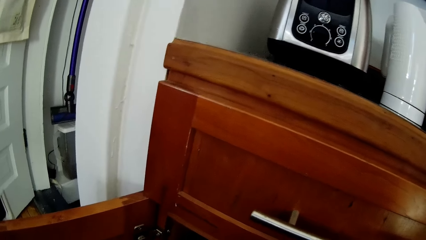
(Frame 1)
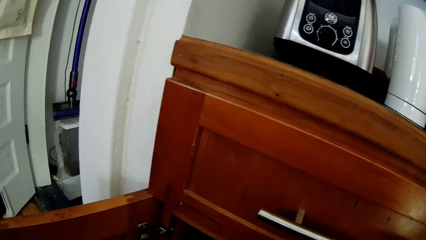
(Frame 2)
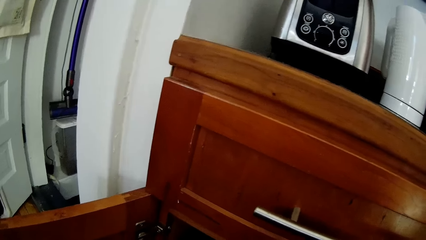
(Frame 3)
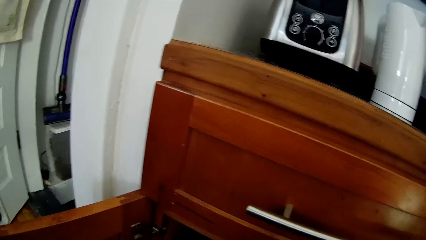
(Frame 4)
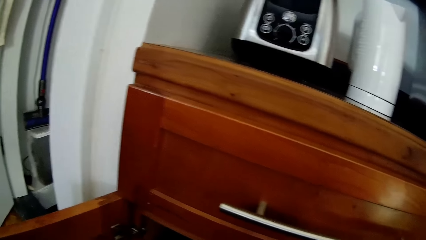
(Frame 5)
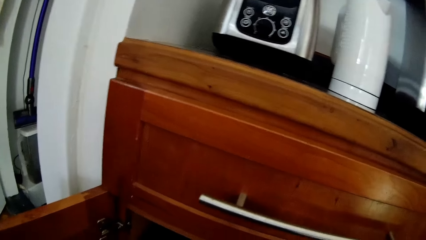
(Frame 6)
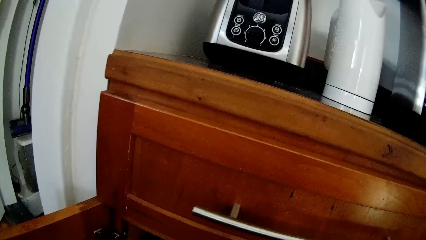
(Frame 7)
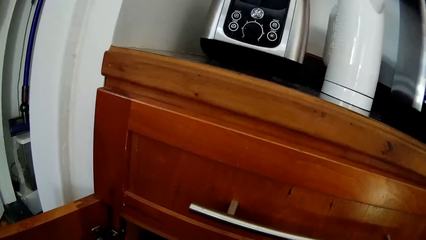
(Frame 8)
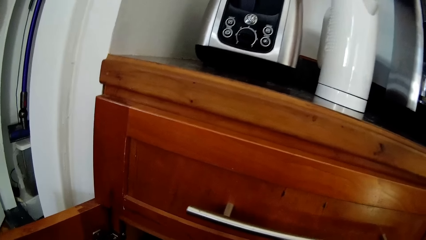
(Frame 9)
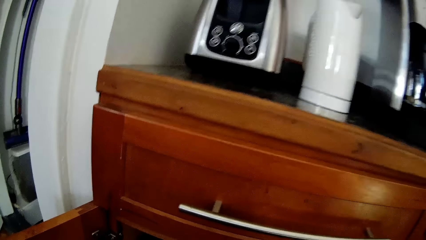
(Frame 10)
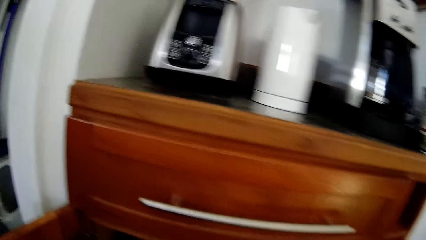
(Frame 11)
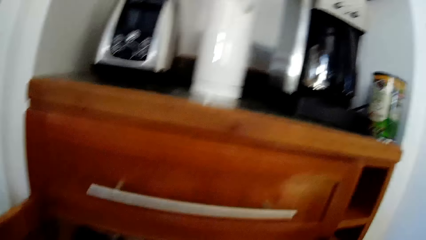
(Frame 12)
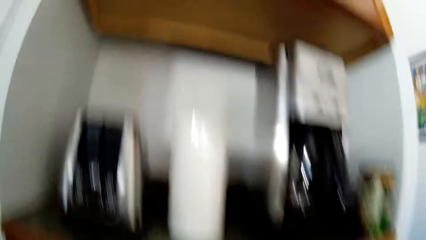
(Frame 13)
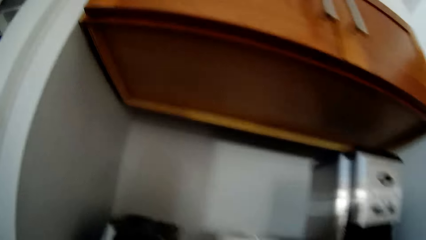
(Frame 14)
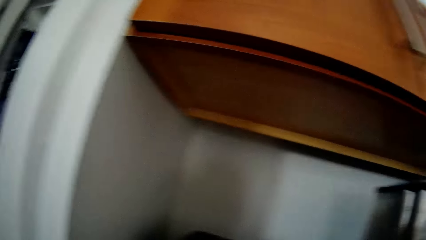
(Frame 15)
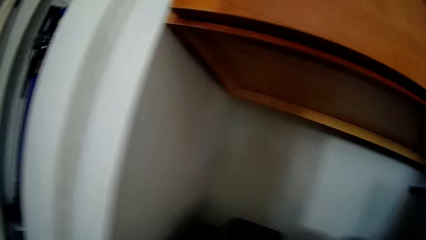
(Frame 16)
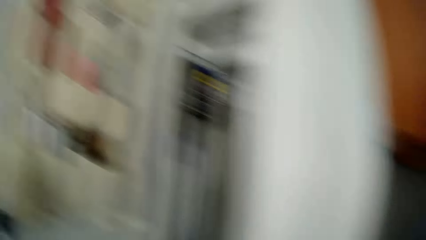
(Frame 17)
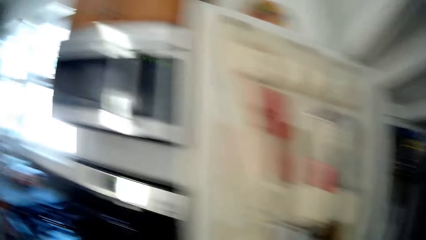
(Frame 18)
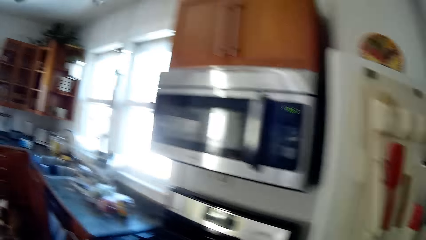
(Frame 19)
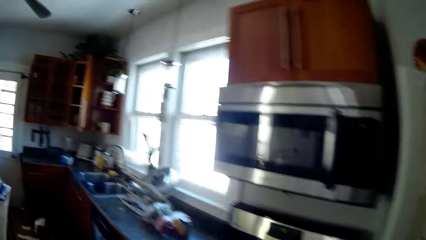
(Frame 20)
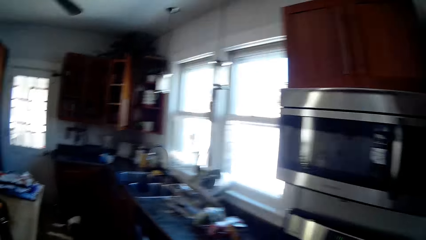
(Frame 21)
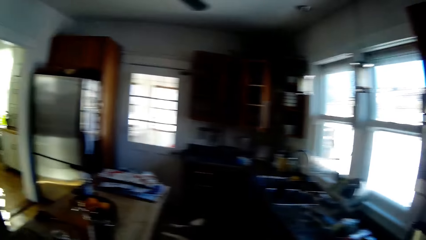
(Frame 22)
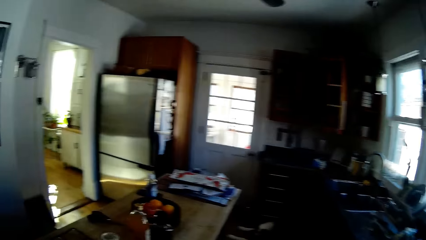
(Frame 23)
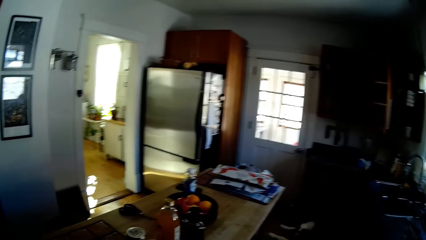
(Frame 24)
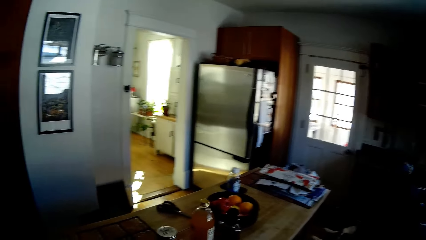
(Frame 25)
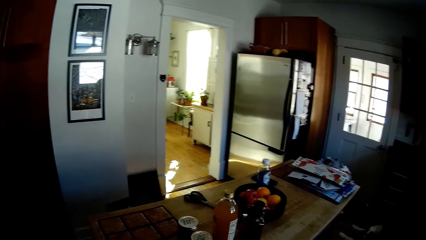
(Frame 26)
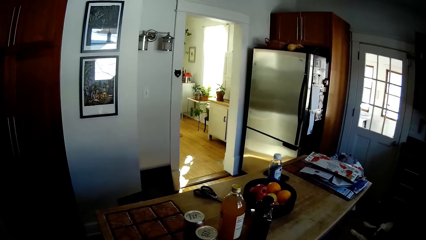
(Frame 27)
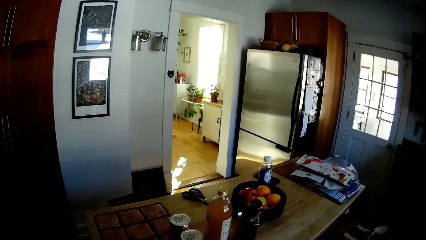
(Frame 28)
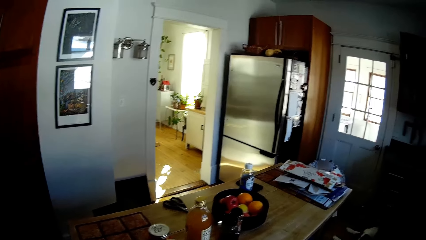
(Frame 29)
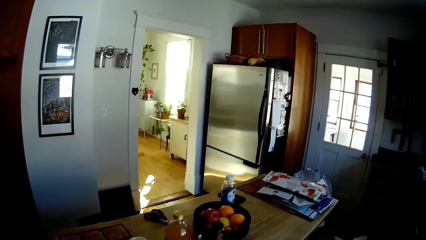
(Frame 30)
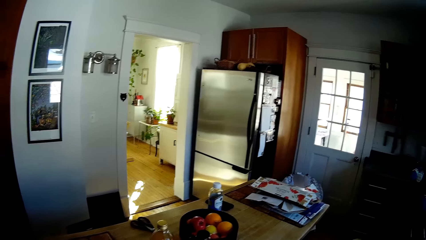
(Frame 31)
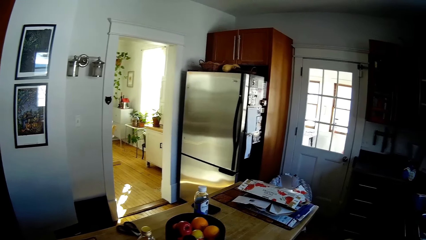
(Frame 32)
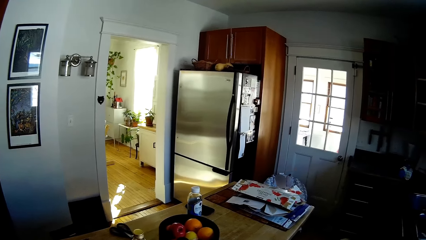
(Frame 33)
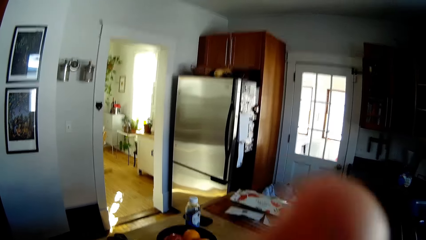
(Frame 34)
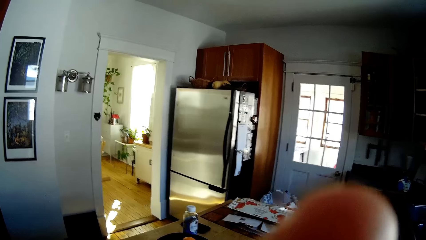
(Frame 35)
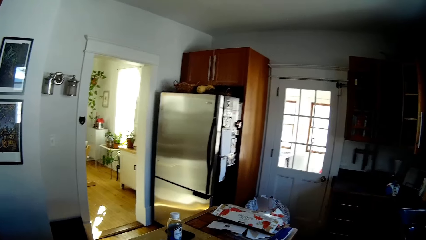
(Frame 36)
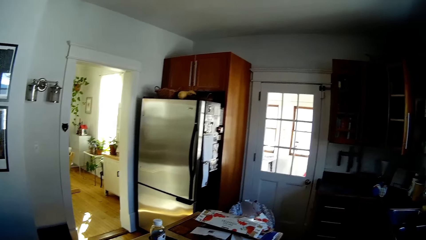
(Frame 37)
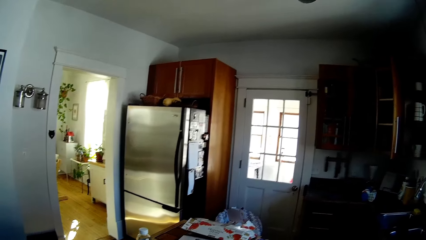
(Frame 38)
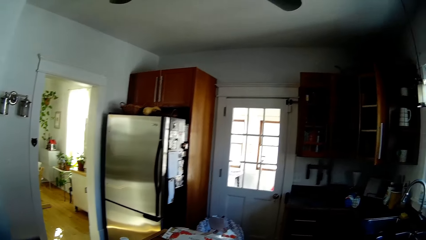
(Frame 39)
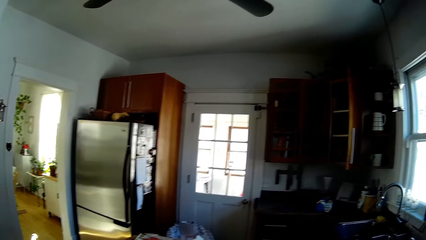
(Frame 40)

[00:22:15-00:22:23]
The camera wearer bends down.

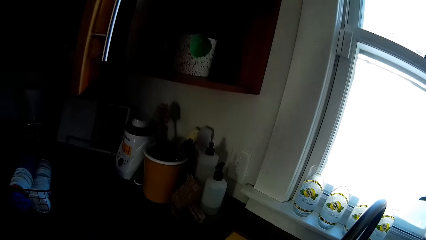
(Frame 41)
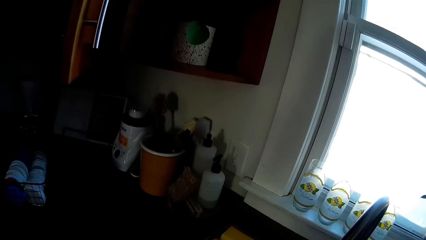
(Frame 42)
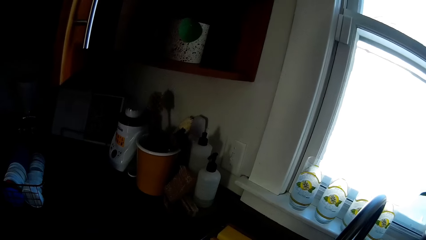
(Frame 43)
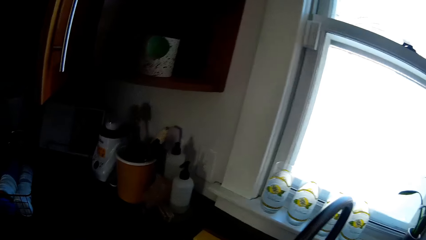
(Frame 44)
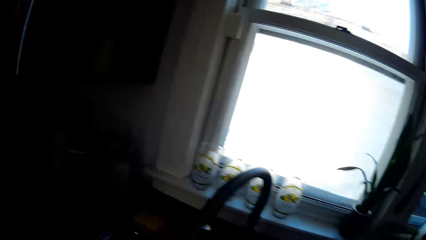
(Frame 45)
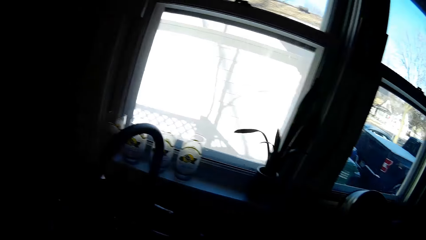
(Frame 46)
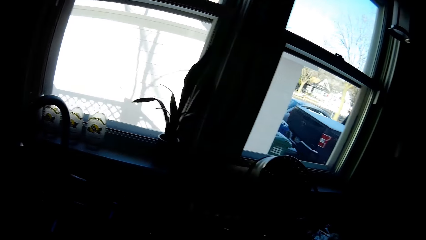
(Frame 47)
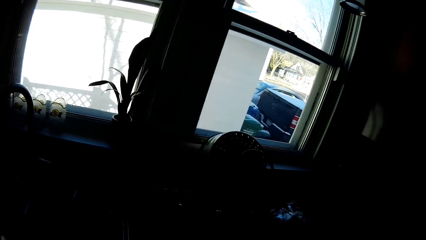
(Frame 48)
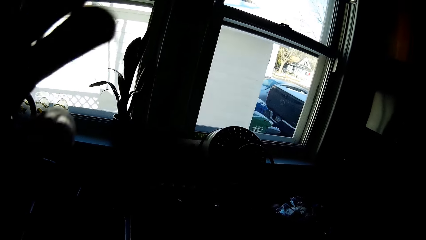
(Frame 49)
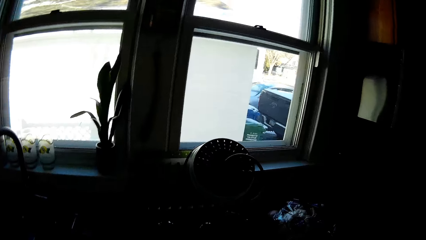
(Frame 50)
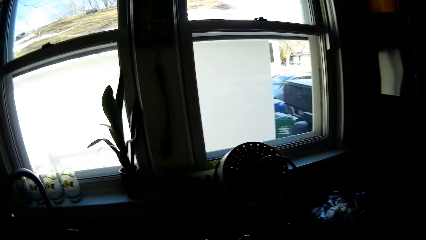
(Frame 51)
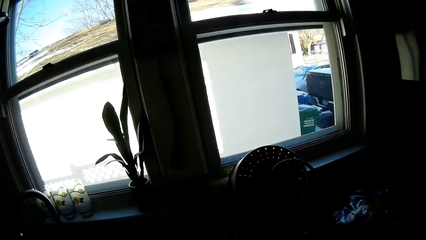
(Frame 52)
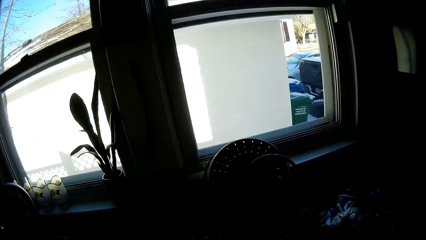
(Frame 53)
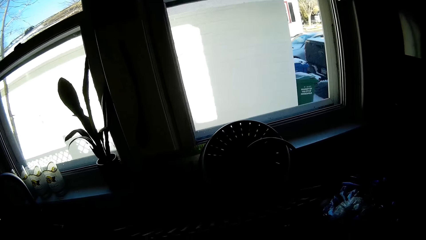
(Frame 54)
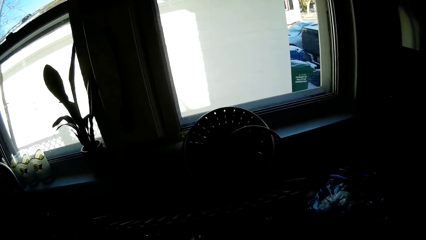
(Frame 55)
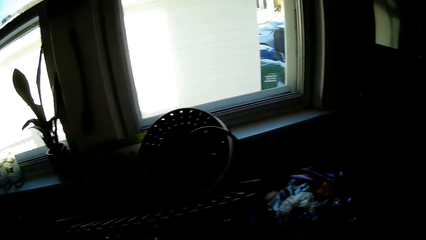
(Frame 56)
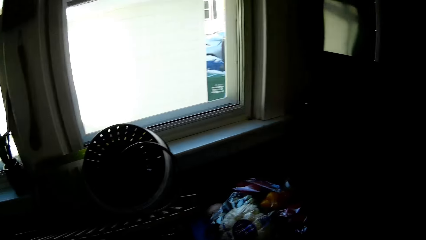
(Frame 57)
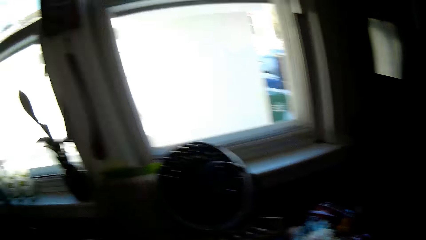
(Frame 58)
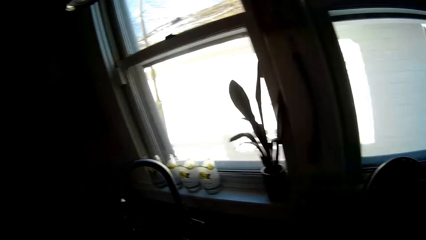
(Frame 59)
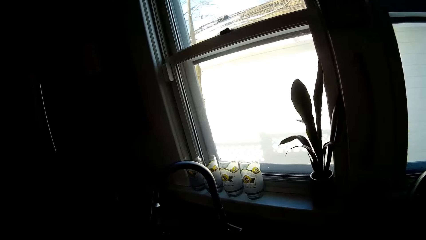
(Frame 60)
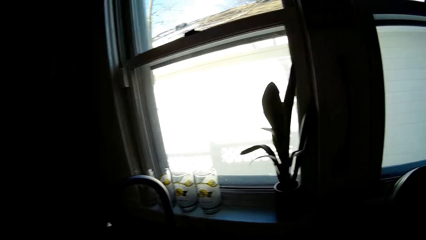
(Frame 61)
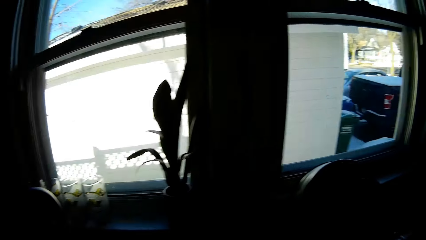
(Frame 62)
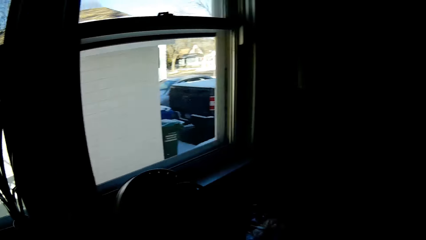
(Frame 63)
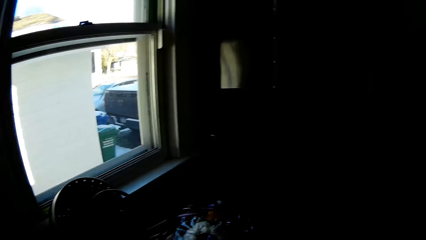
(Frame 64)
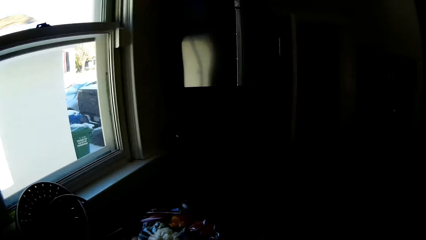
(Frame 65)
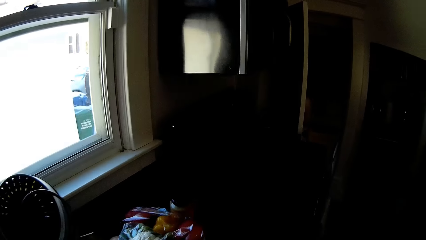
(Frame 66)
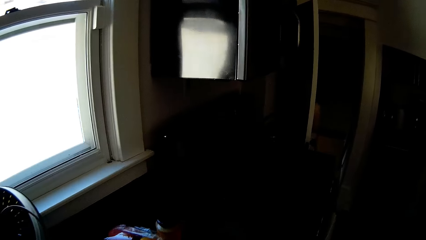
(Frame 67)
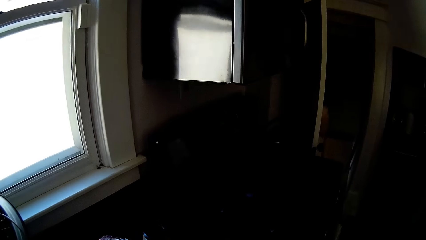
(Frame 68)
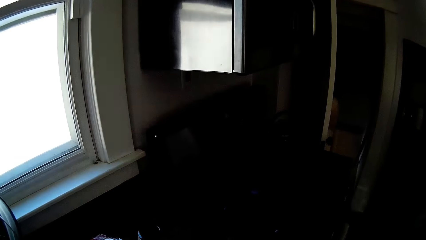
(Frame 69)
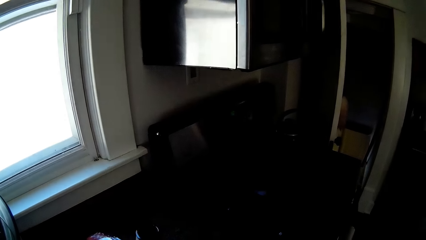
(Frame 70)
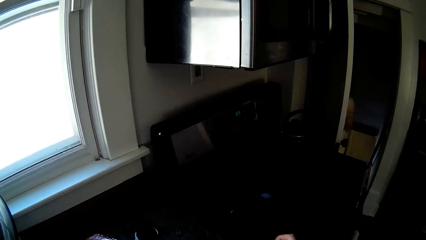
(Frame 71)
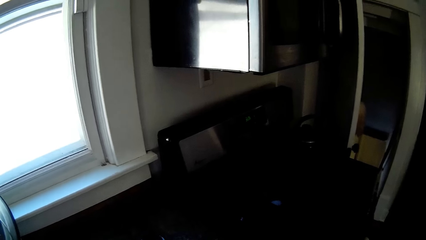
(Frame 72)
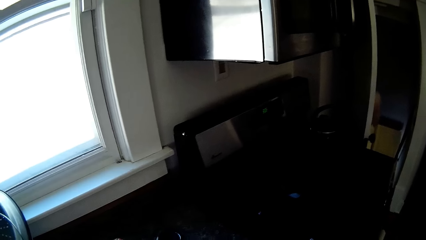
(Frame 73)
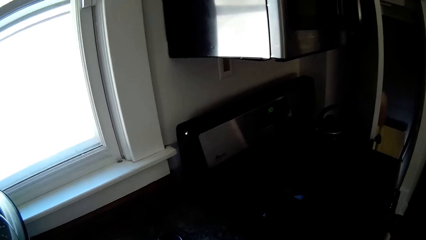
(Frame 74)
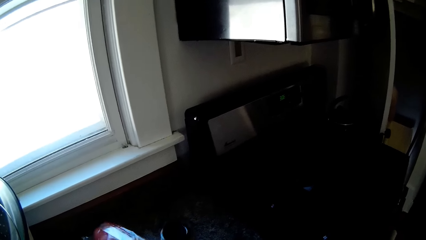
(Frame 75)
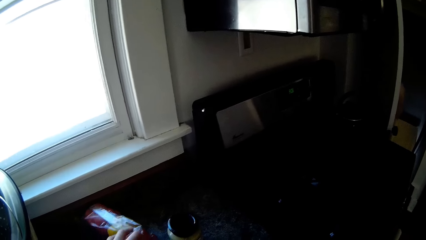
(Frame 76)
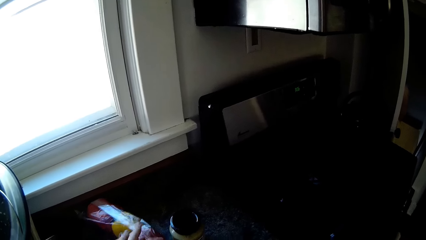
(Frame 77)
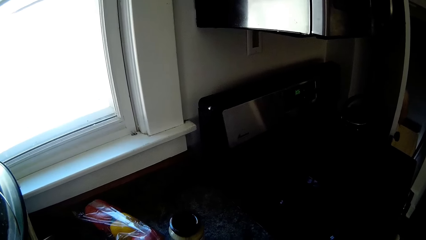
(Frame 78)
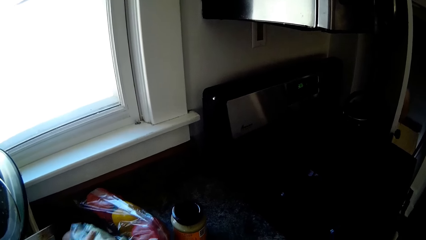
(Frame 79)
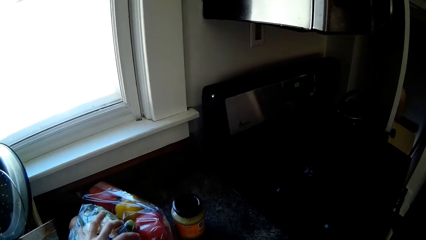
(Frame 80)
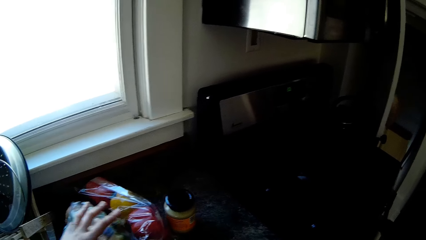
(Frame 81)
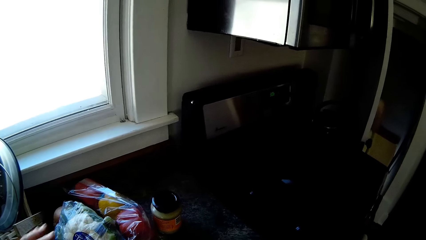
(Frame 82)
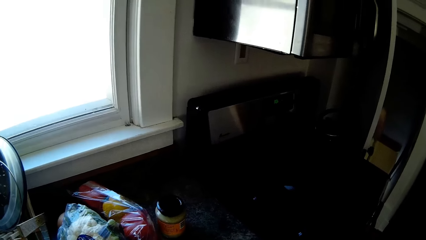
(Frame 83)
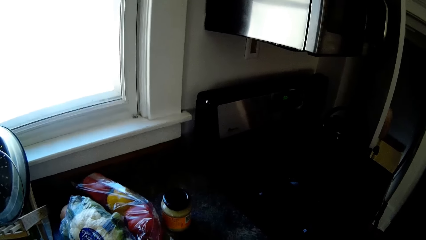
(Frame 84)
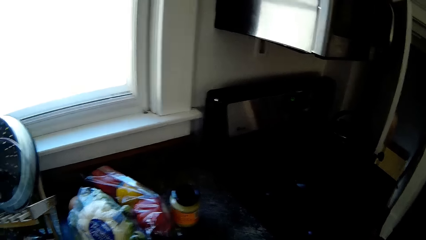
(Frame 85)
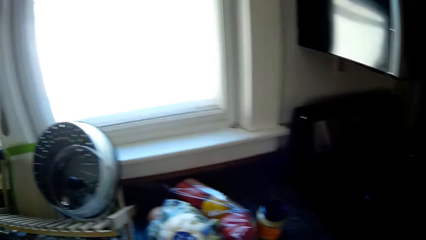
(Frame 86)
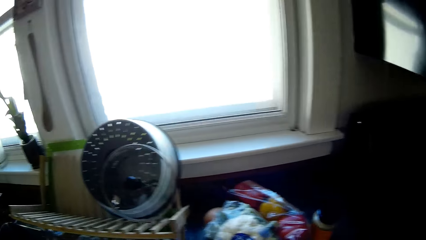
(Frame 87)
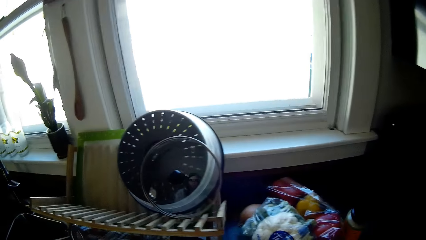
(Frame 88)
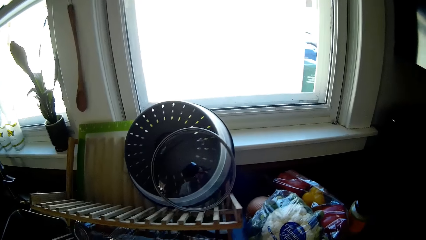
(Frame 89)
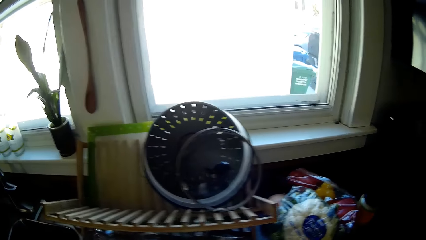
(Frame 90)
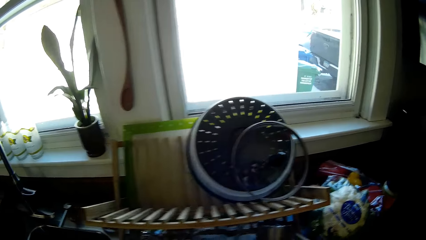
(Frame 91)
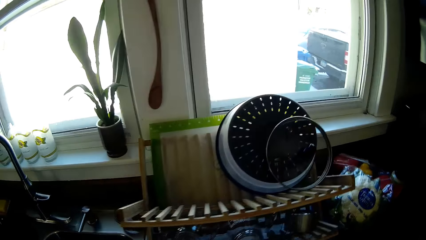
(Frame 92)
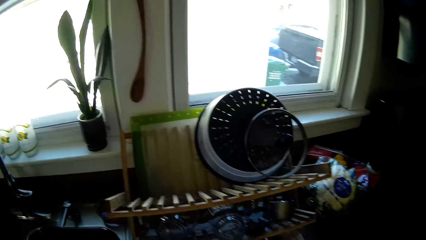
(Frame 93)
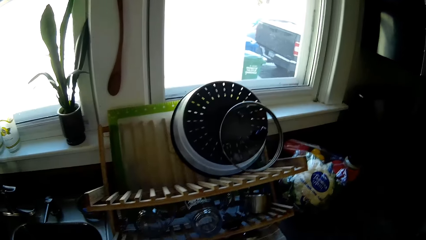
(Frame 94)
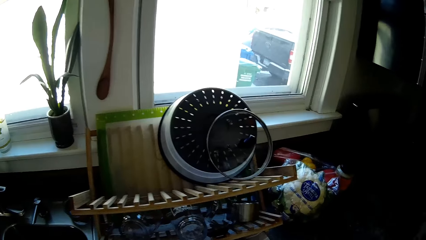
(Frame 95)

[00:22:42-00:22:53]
The camera wearer adjusts her hair with her left hand. She adjusts a pack of pepper on a slab with her left hand. She adjusts a pack of vegetables on the slab with her left hand.
